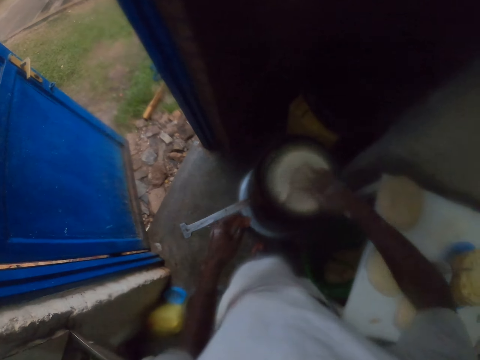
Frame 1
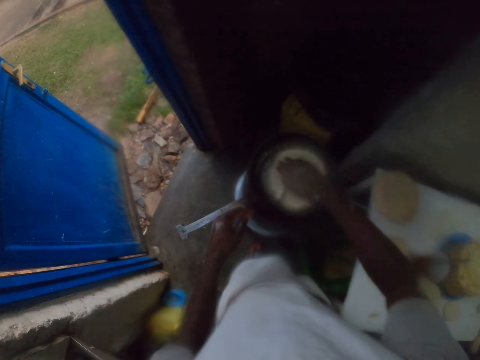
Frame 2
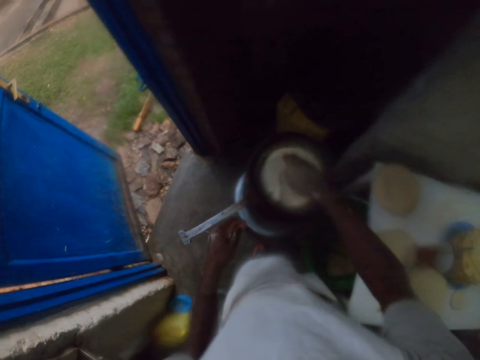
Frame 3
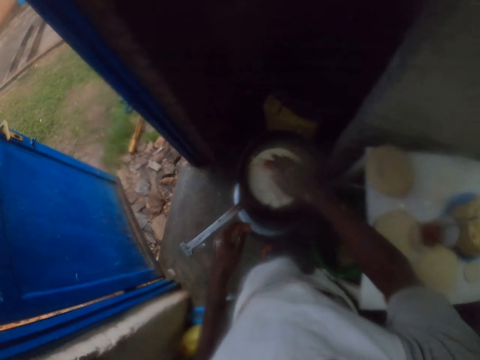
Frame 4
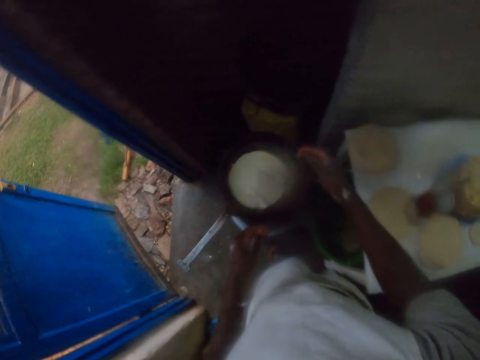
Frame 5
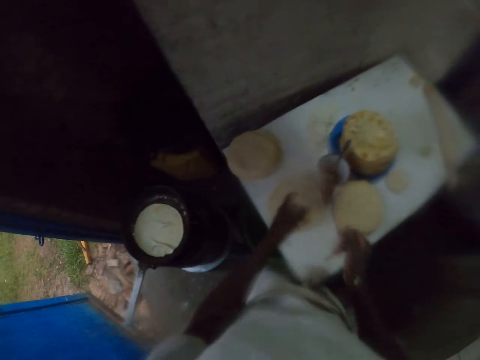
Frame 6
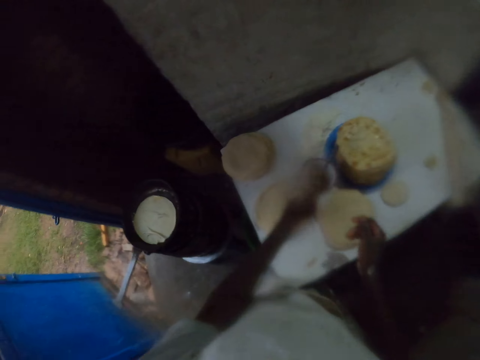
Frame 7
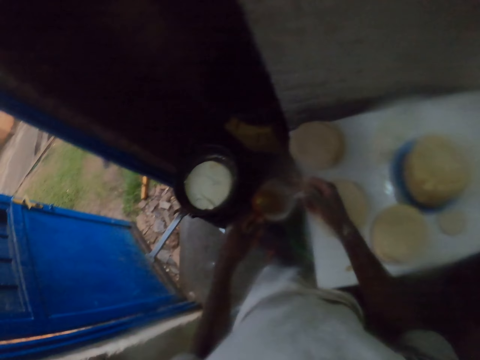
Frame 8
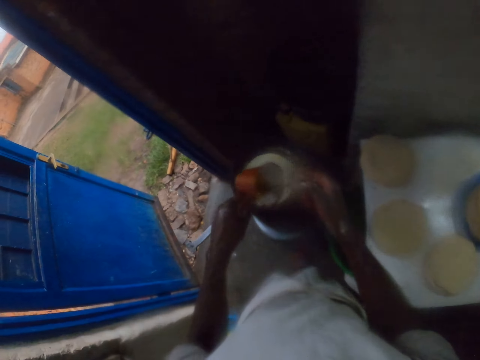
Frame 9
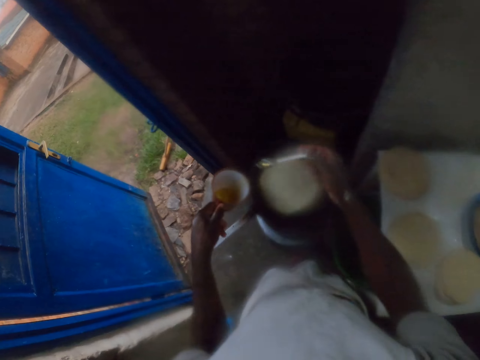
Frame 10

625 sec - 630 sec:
The camera wearer moves their hand down. They hold a cup. They pick up the cooking oil. They hold a spoon. They scoop the cooking oil with the spoon. They put the oil on the chapatti.
